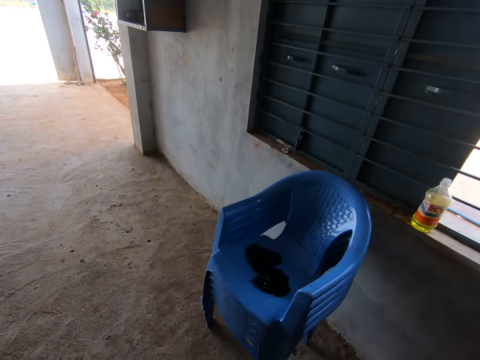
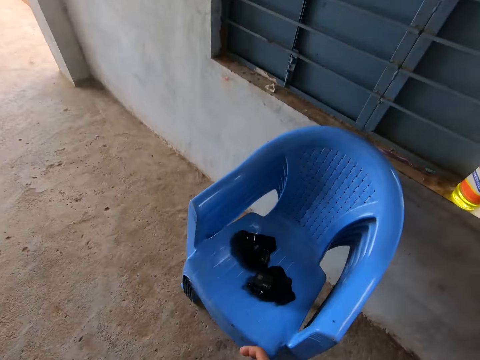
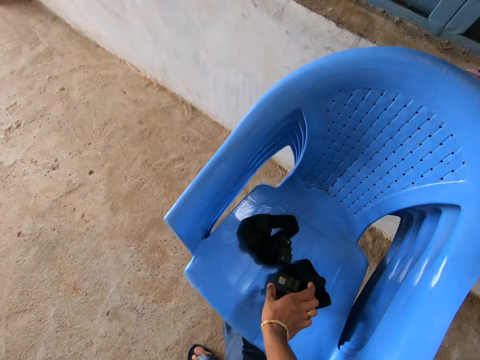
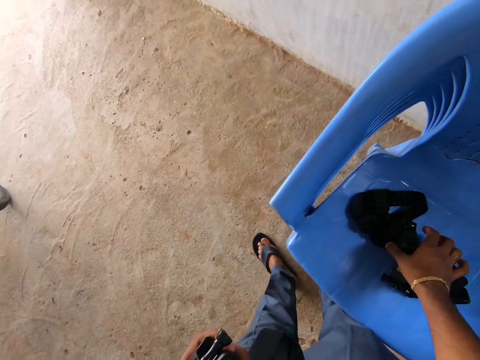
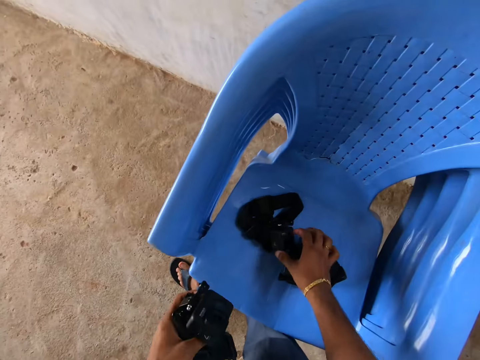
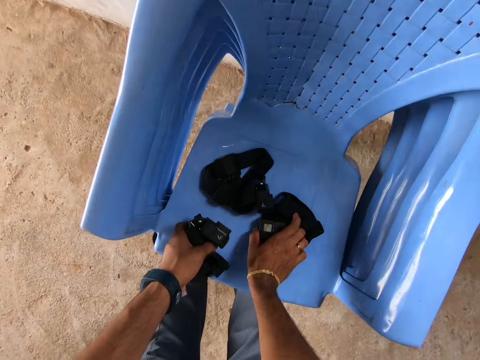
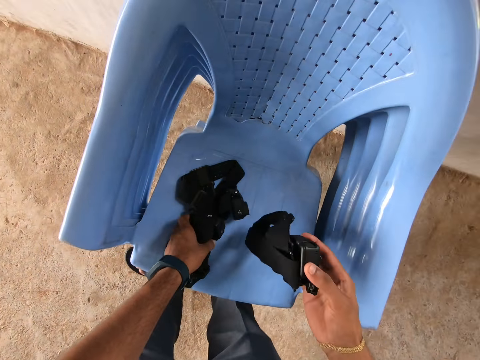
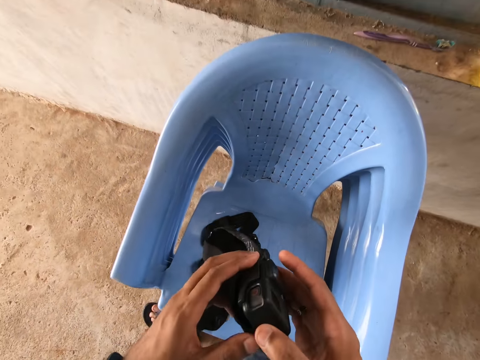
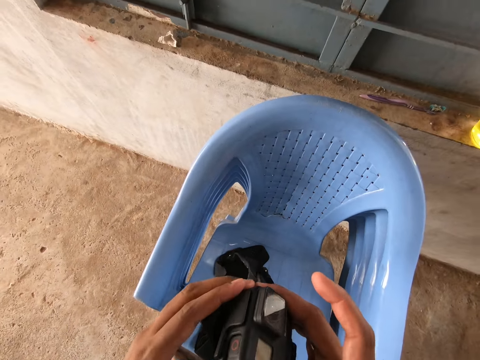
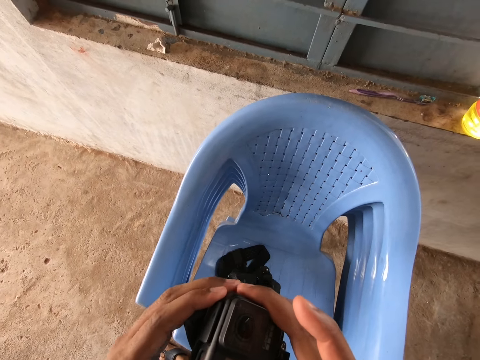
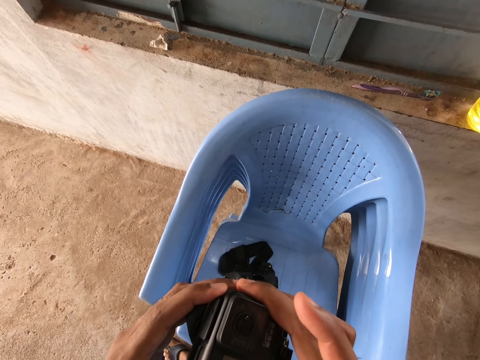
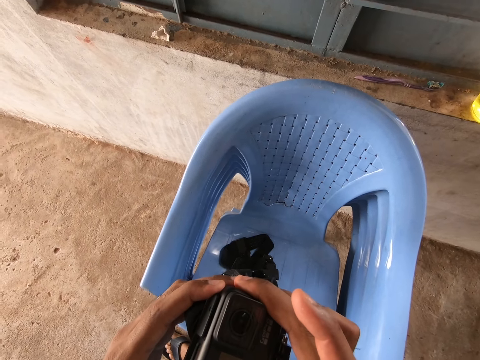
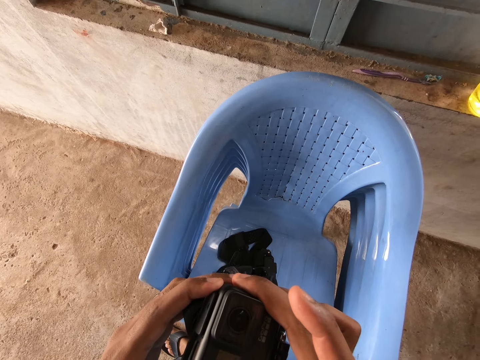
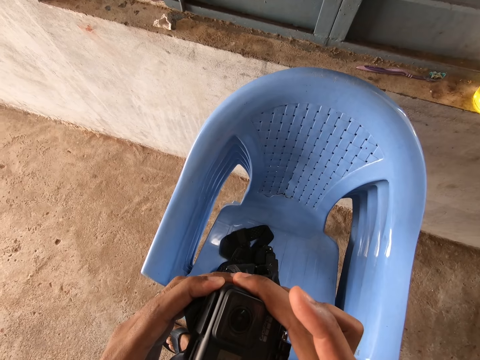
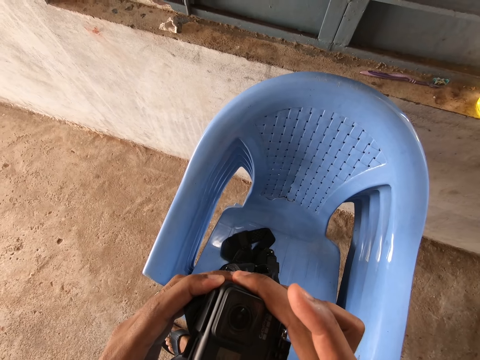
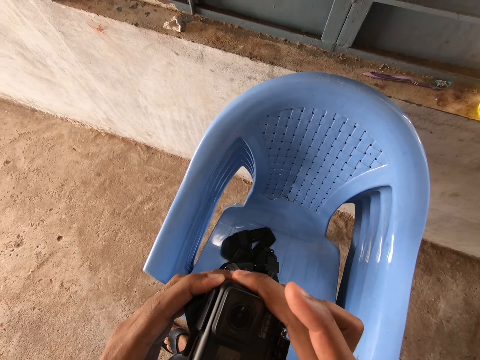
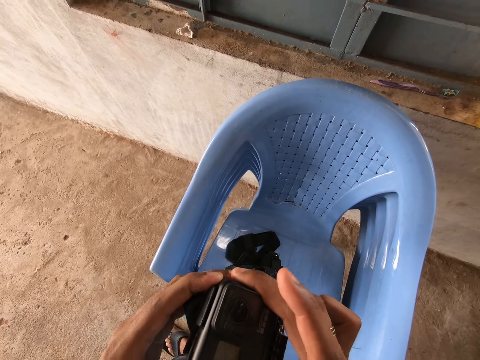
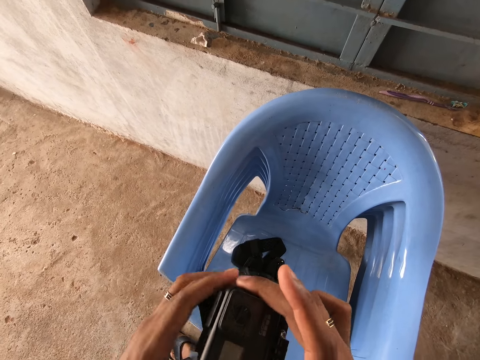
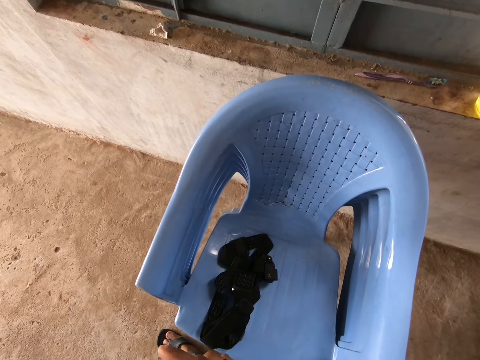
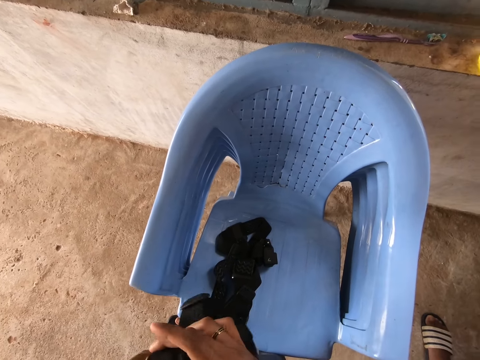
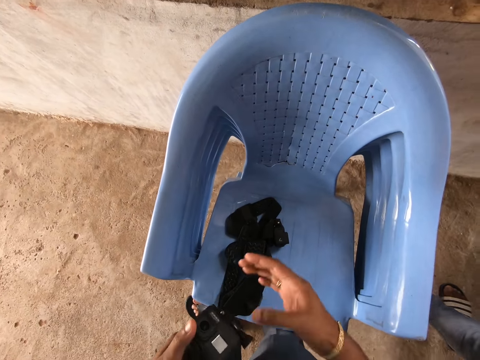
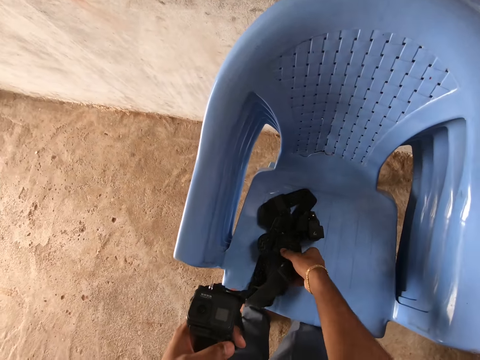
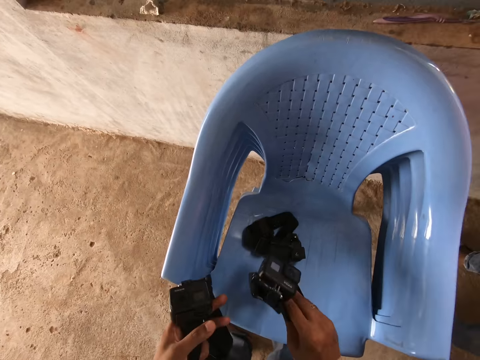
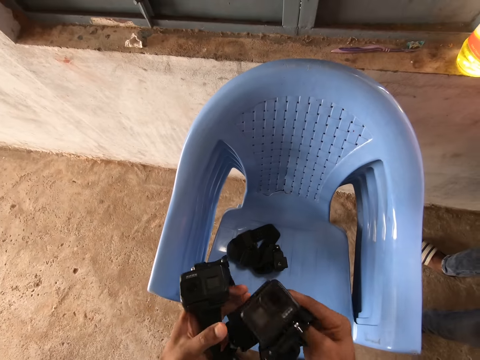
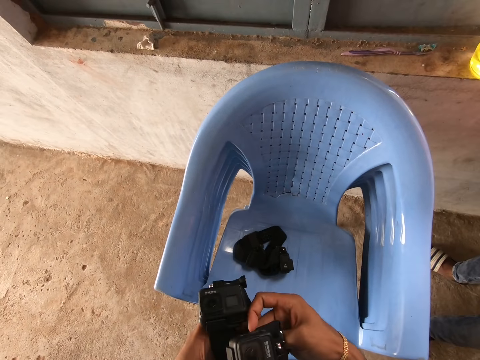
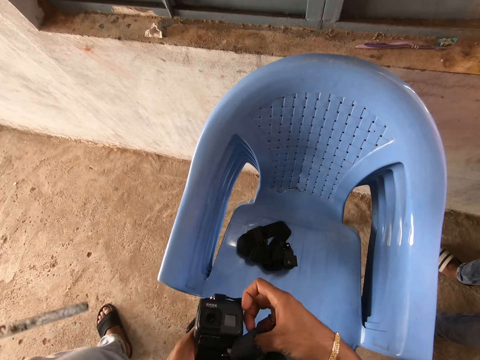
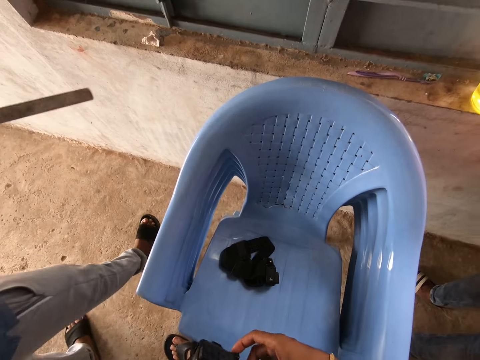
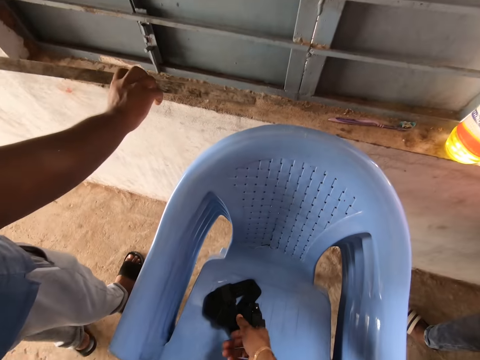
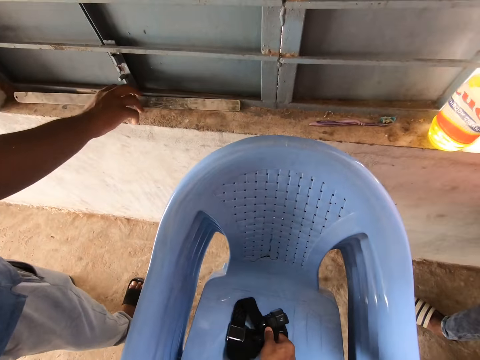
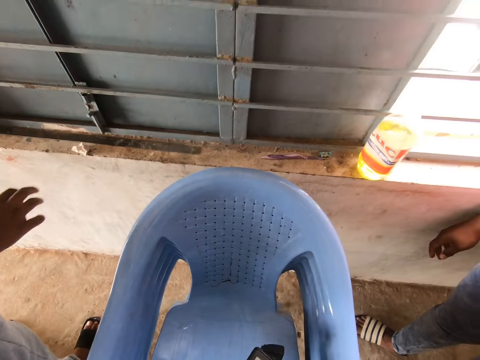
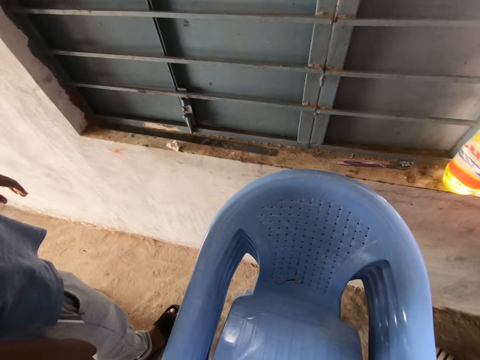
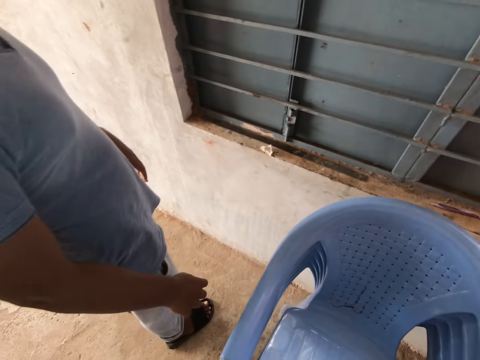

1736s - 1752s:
The camera wearer touches the camera on the chair with his right hand. He puts the camera on the chair with his left hand. He picks up the camera on the chair with his right hand. He presses the camera with both hands. He adjusts the camera with both hands. He picks up another camera on the chair with his right hand. He moves the camera to the left hand. A man drops down a metal. The camera wearer picks up the third camera on the chair.

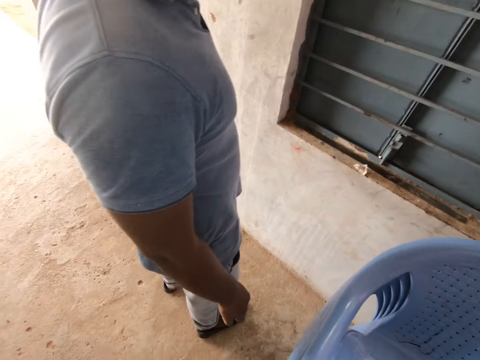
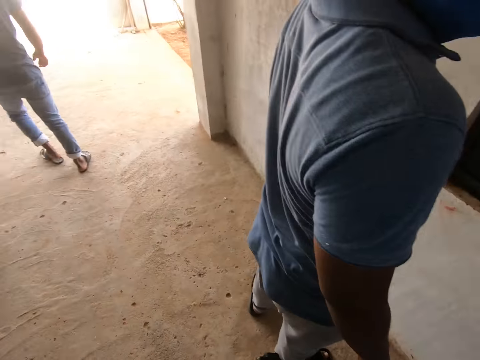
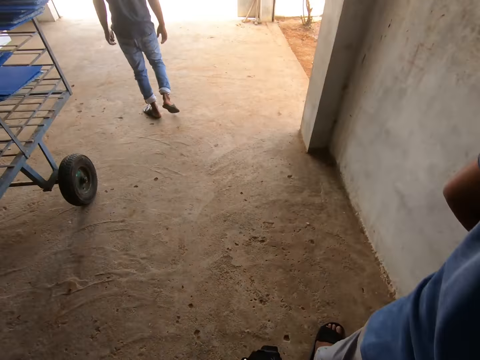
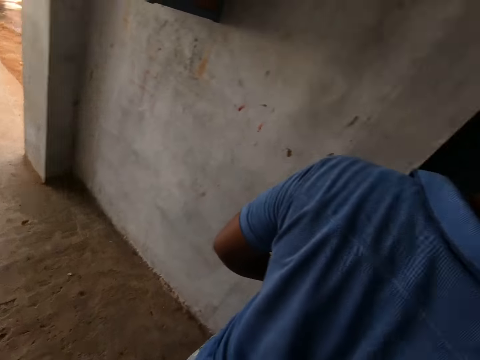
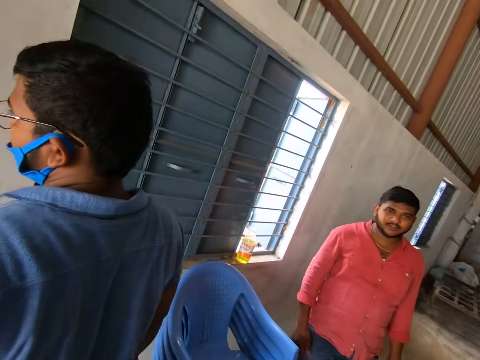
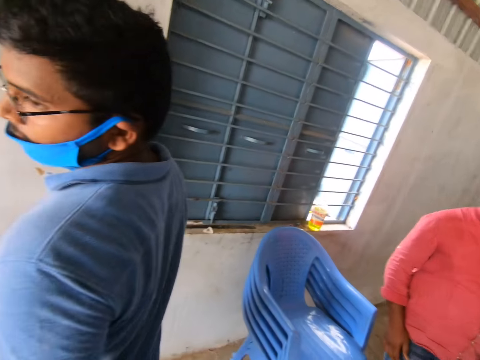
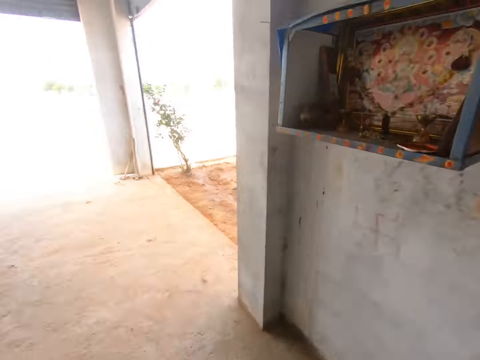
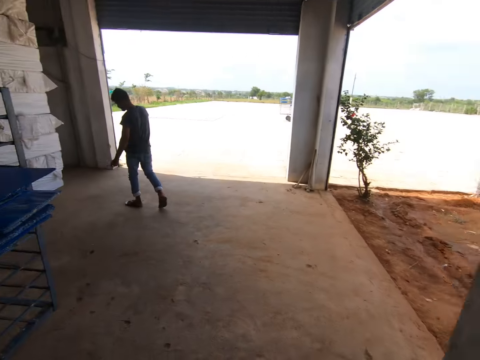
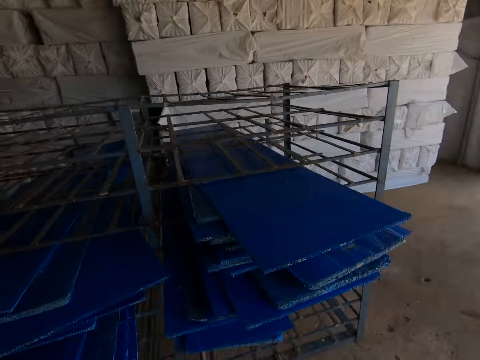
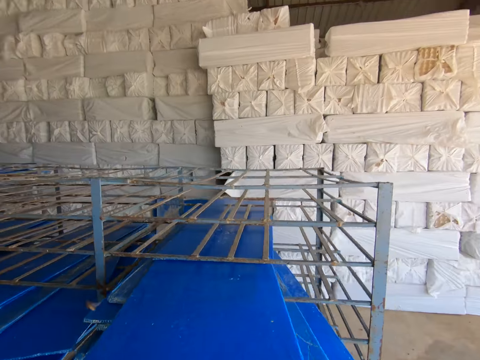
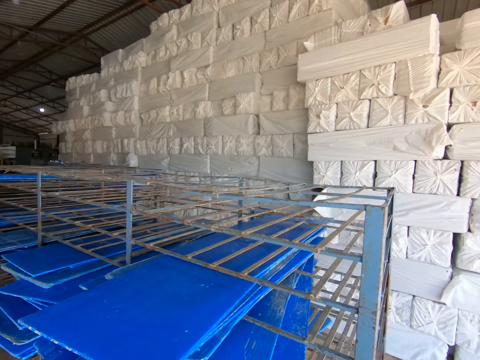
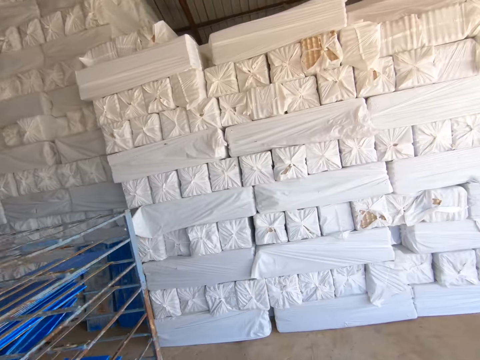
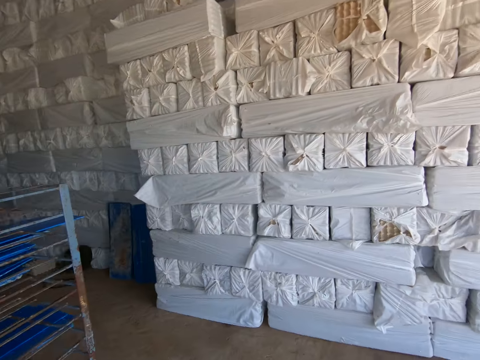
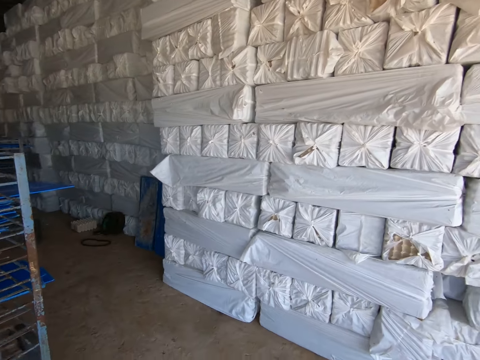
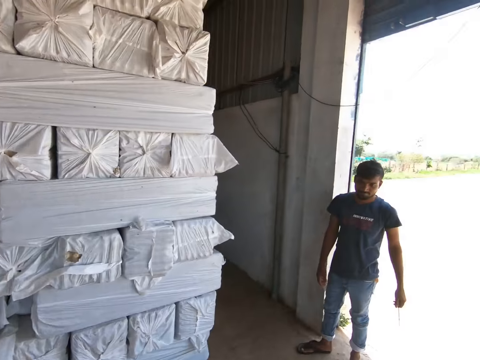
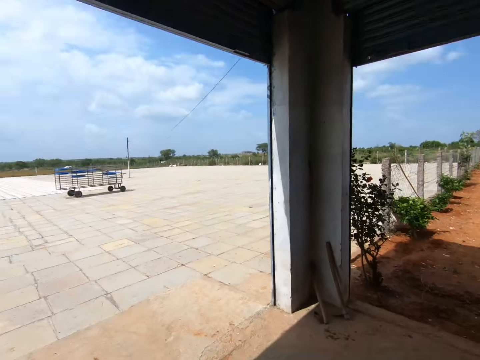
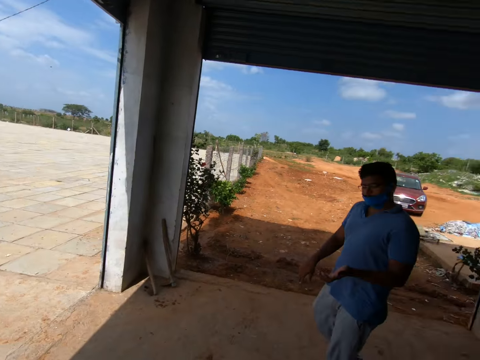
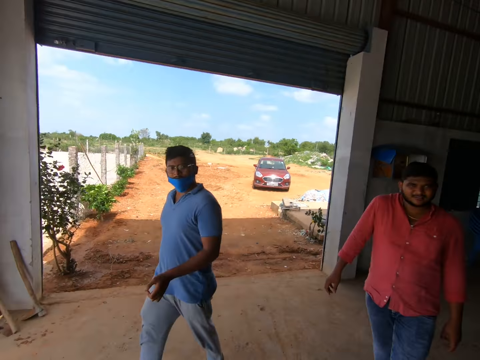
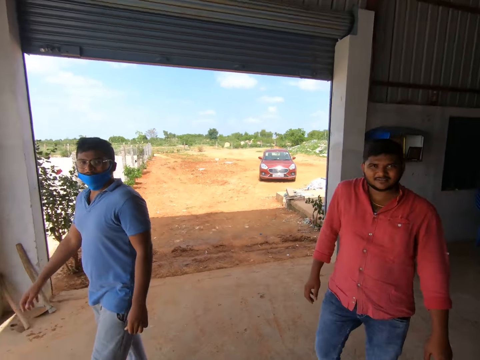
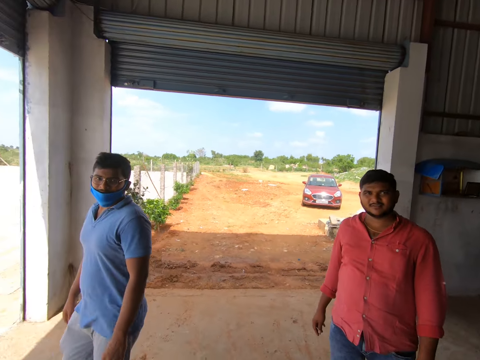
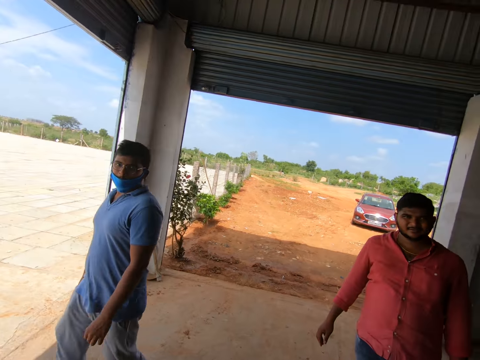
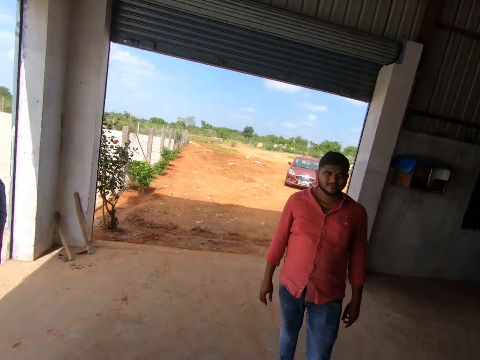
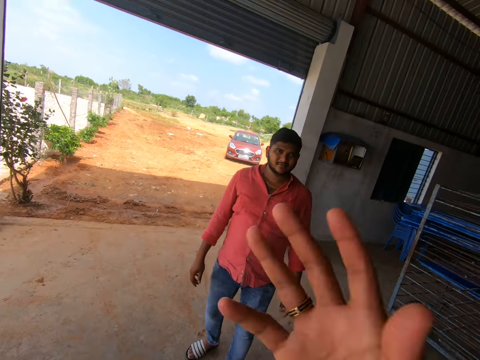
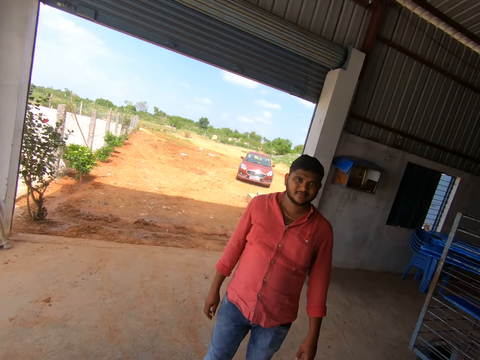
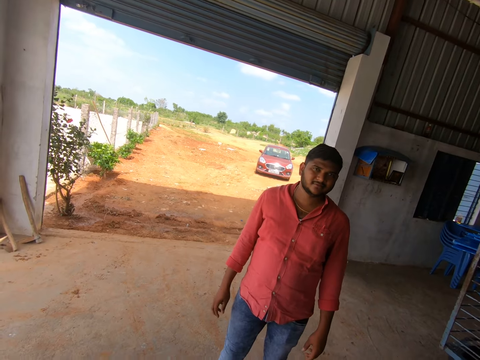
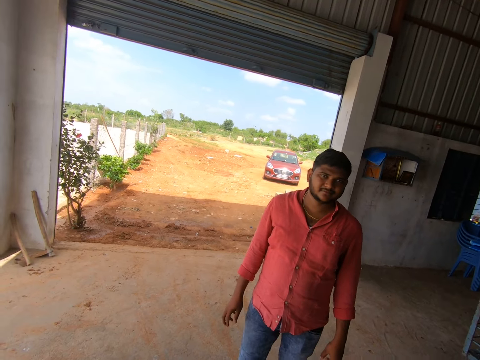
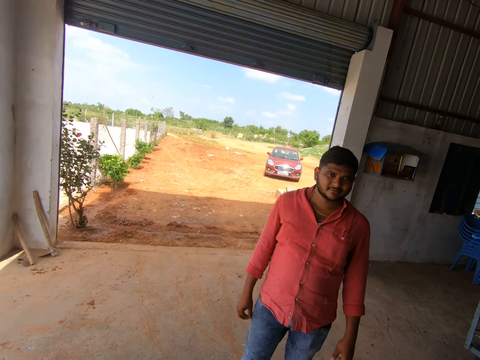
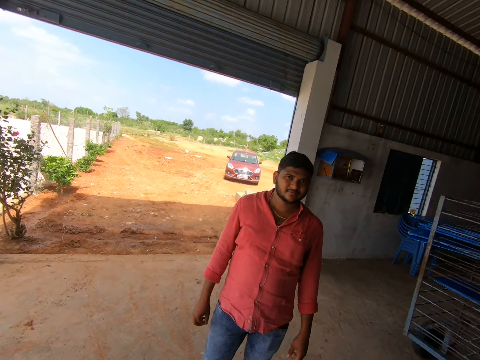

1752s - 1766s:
The camera wearer converses. He walks in the building. He looks around. He raises his right hand.
